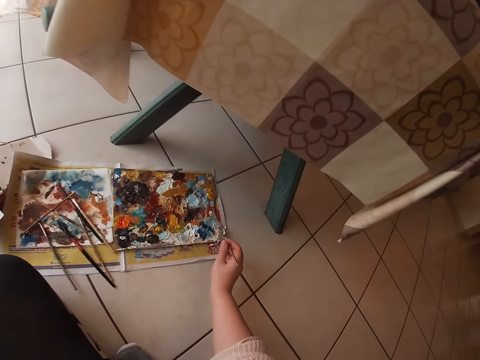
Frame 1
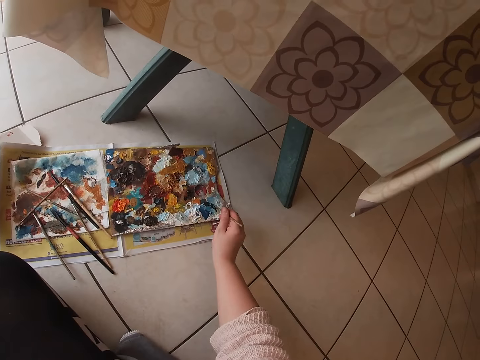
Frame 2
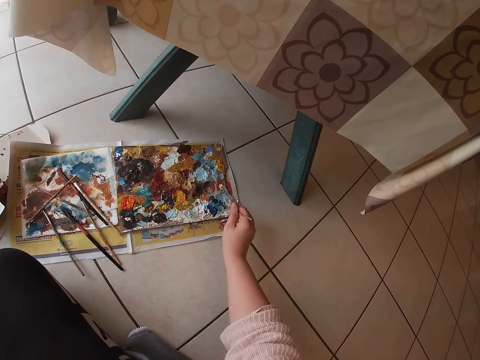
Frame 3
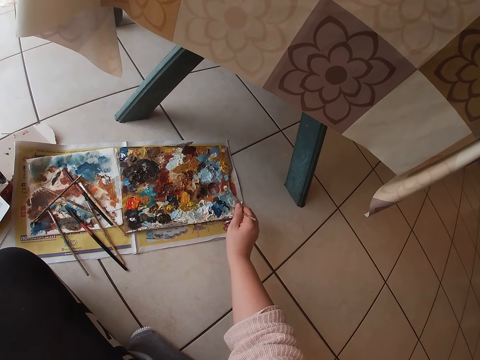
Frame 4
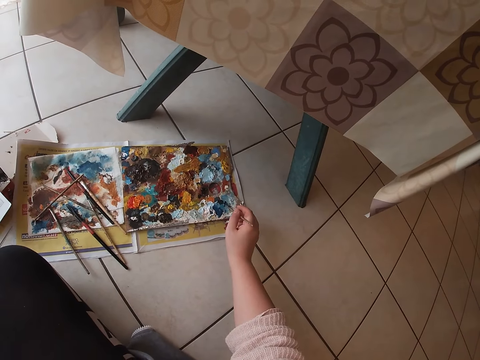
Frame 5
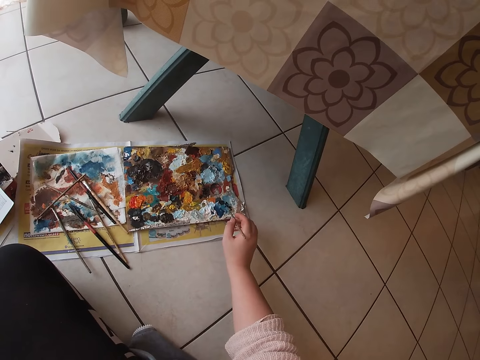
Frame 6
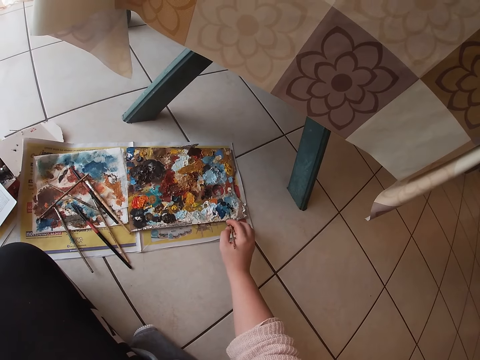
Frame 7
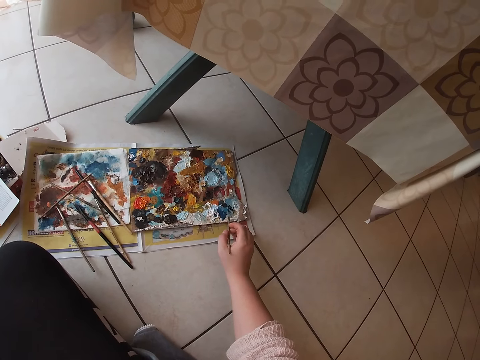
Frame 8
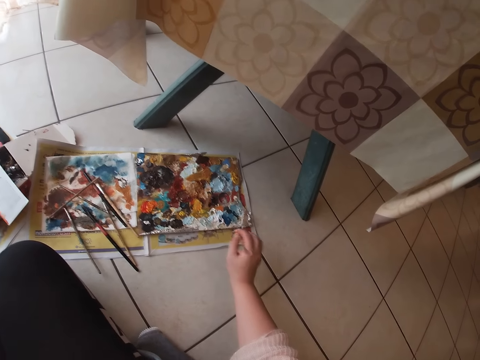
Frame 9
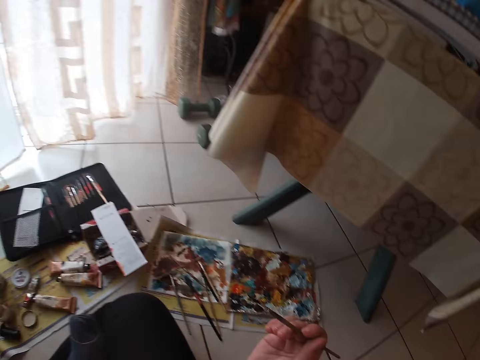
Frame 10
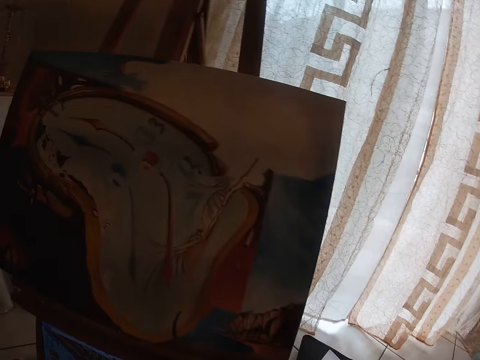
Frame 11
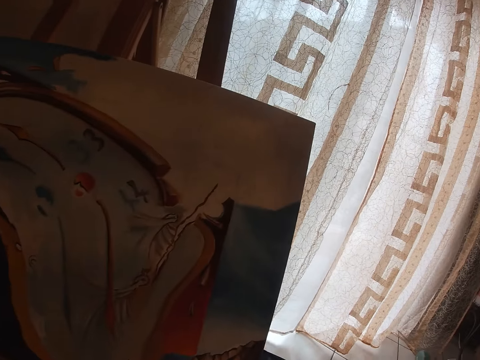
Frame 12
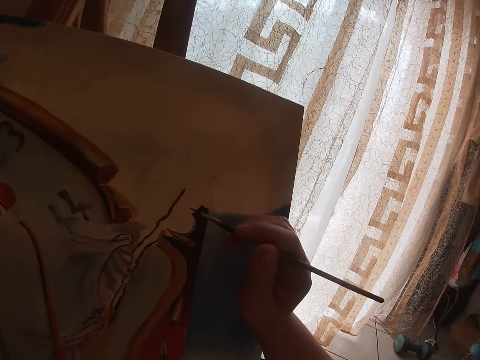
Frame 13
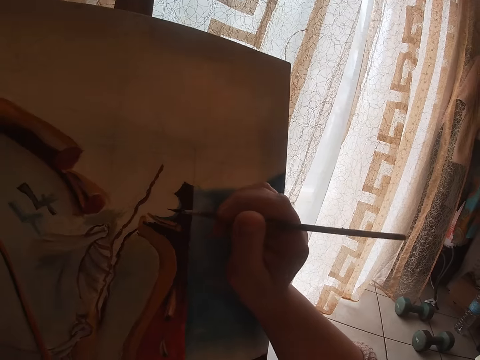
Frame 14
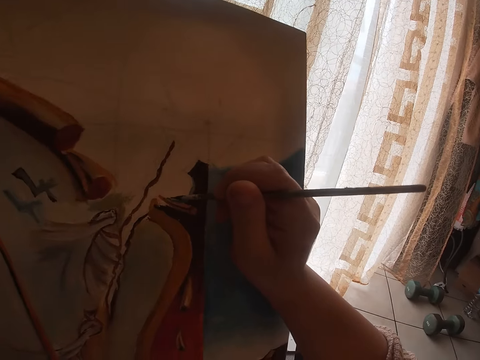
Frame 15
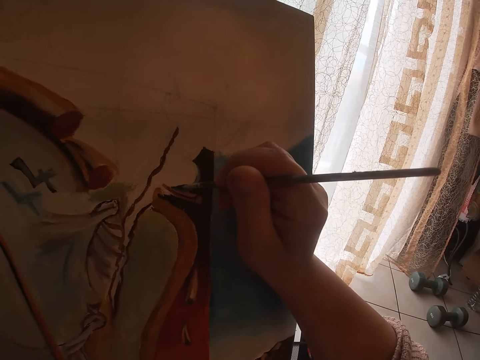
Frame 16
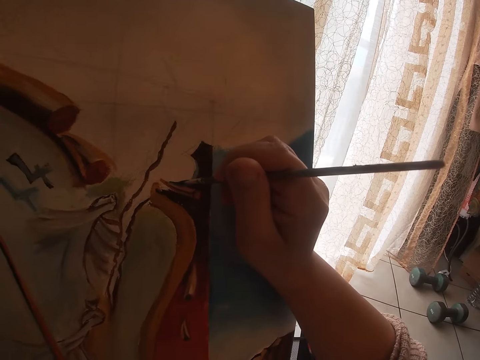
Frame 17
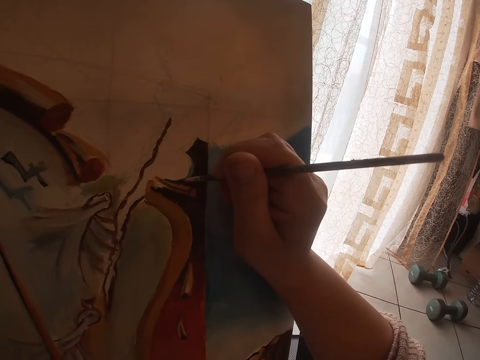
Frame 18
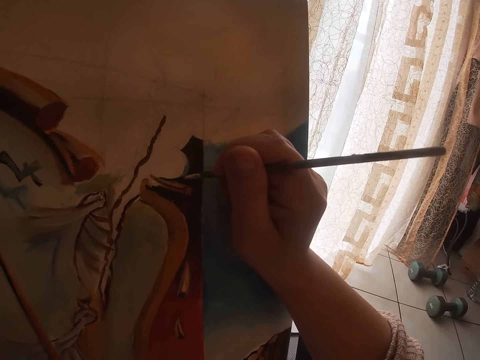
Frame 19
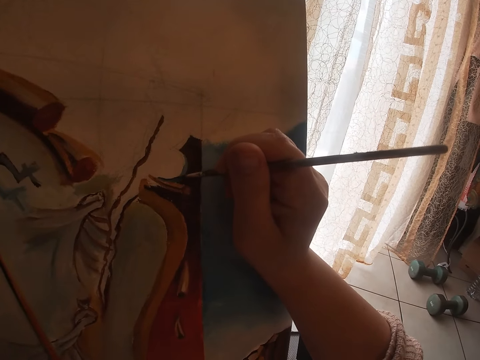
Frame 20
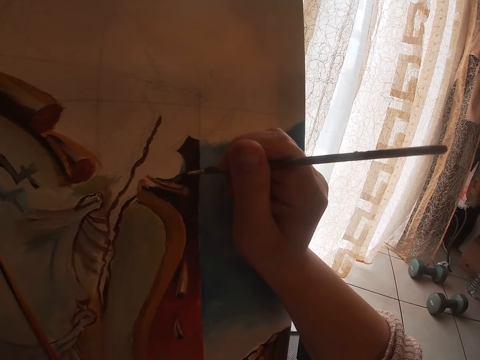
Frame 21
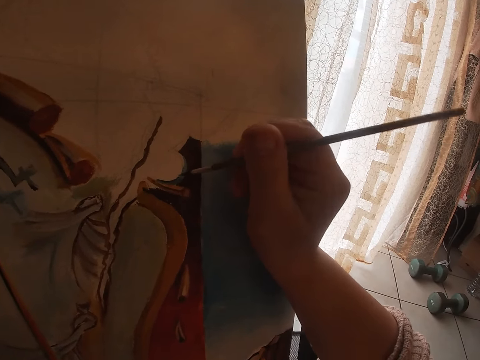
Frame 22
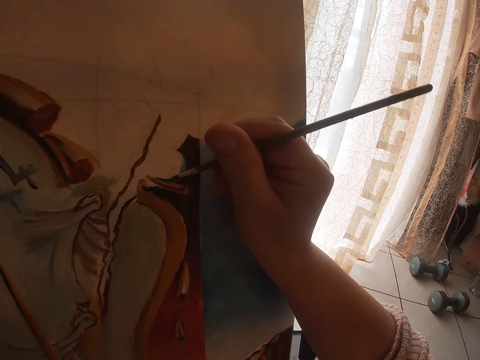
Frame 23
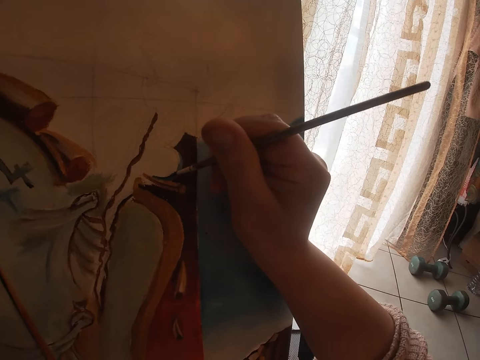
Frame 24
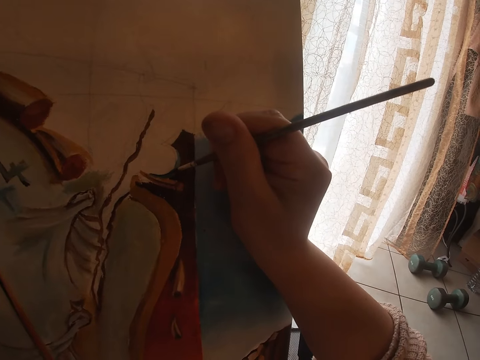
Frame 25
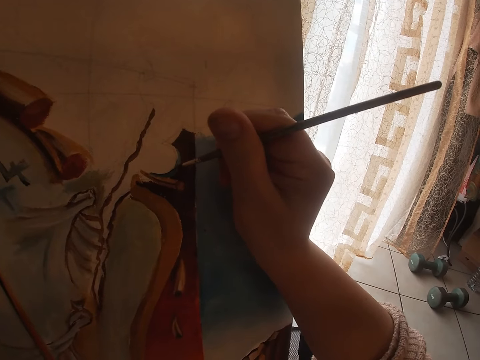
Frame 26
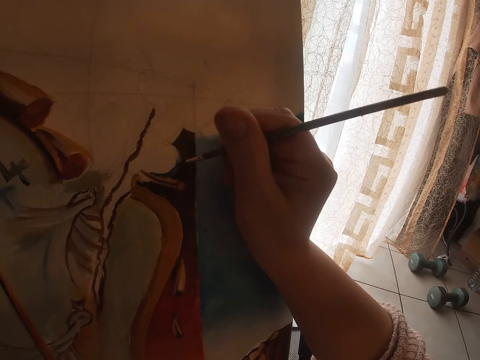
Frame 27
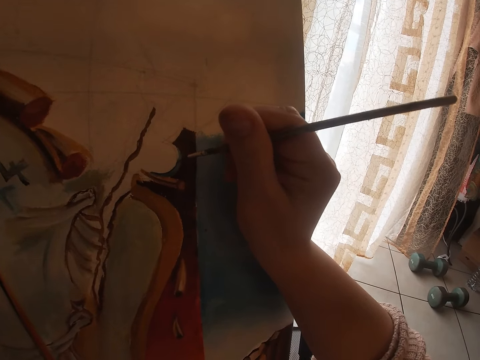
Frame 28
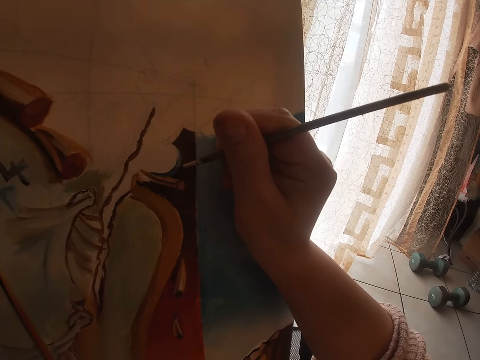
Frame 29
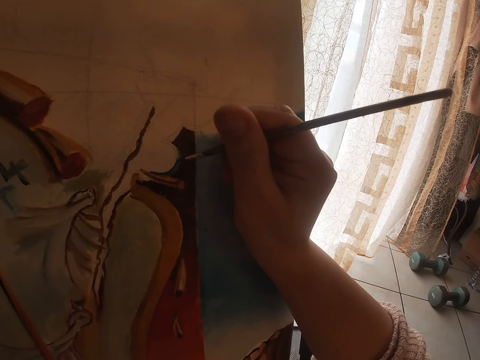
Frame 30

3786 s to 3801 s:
The camera wearer dabs the second paint brush into the palette. He paints with the second brush in his right hand.

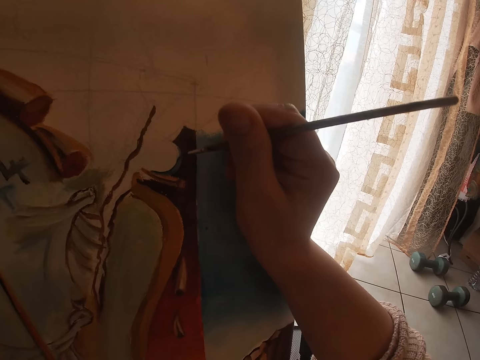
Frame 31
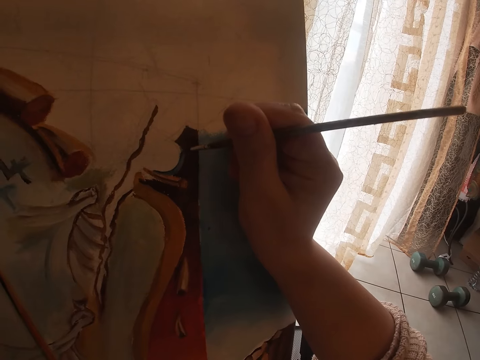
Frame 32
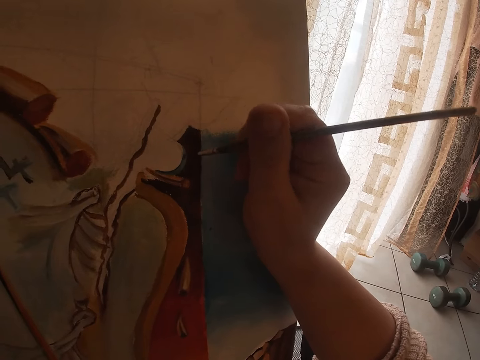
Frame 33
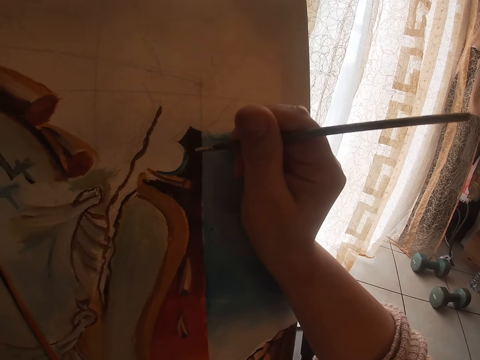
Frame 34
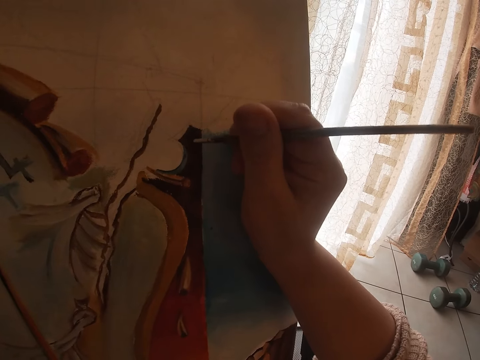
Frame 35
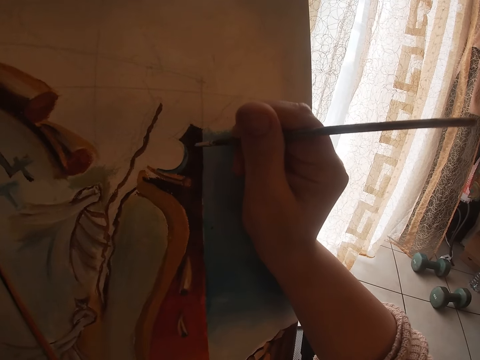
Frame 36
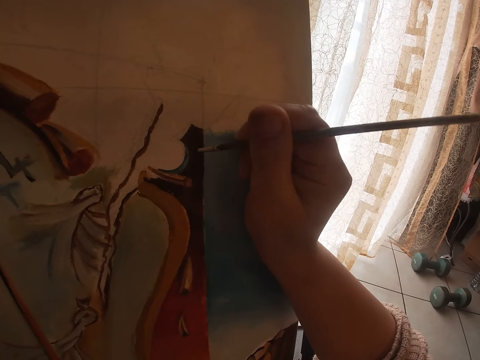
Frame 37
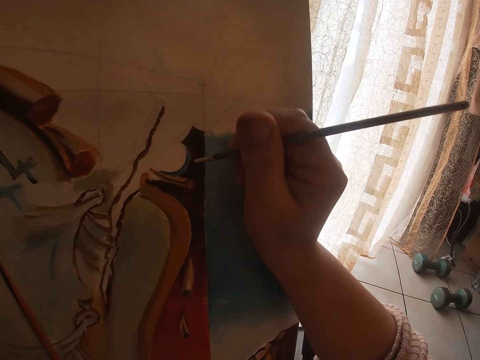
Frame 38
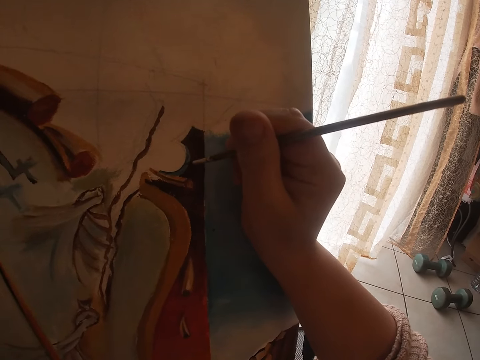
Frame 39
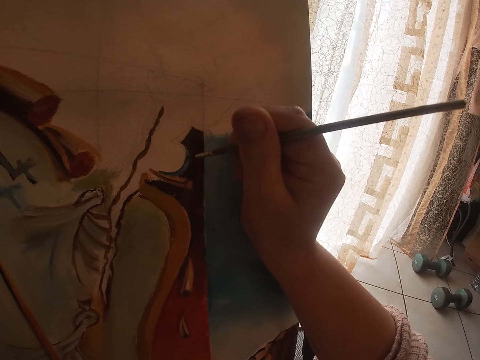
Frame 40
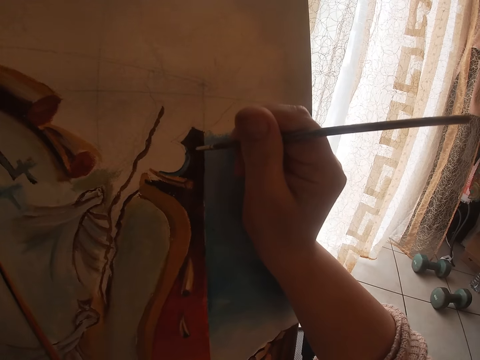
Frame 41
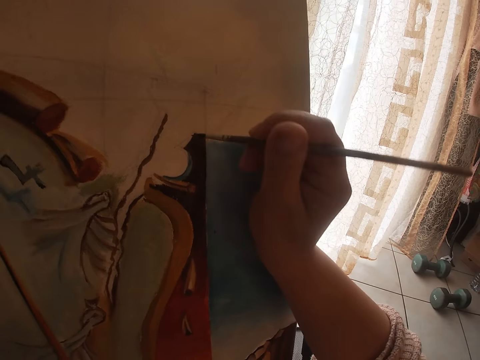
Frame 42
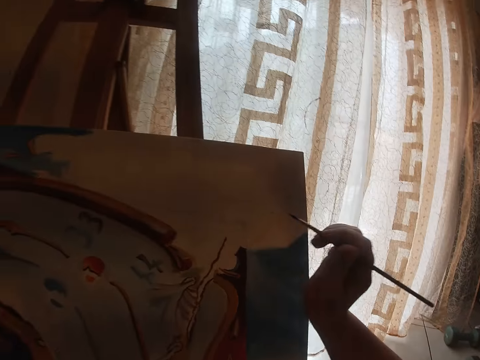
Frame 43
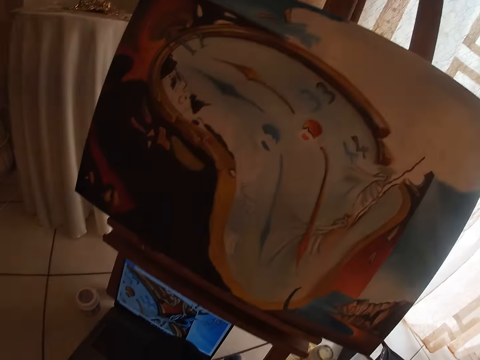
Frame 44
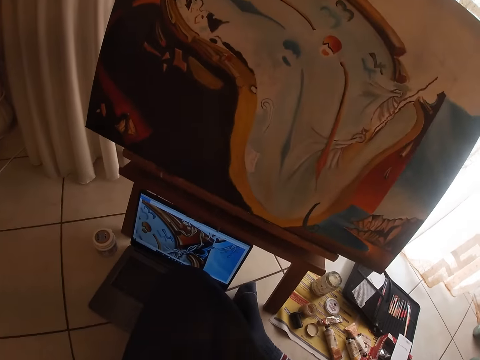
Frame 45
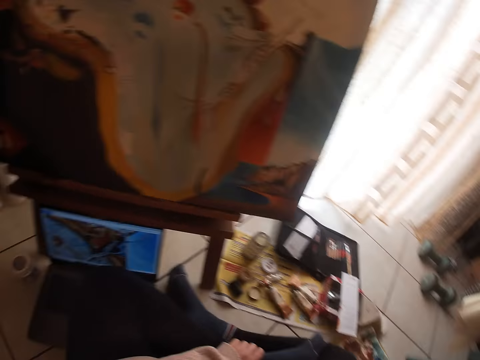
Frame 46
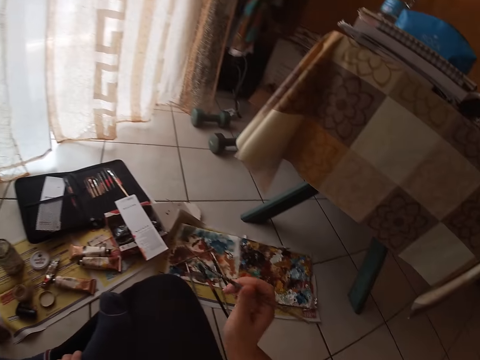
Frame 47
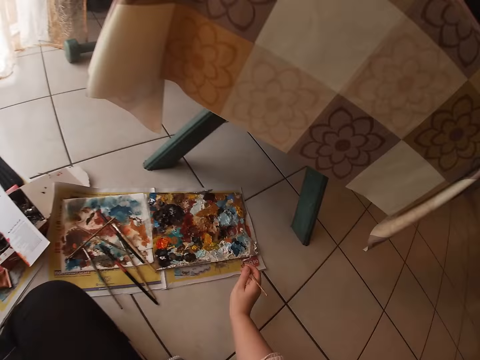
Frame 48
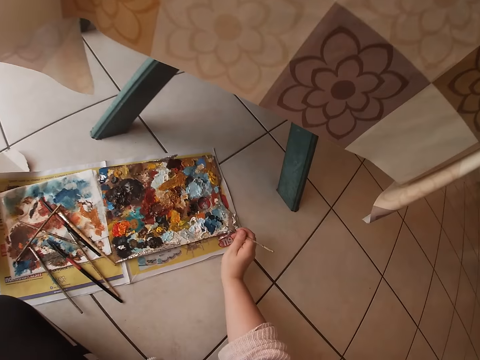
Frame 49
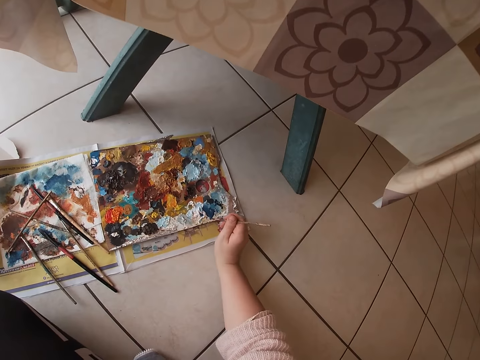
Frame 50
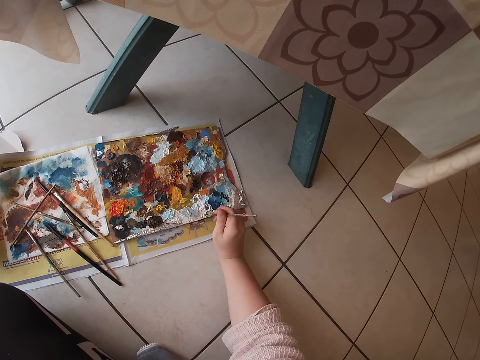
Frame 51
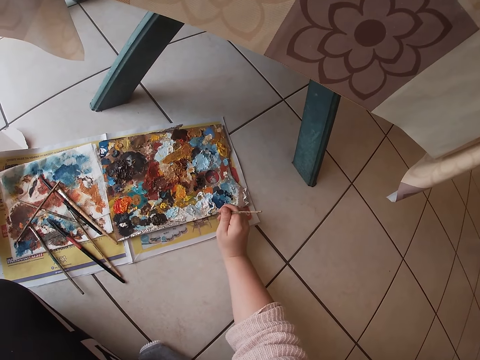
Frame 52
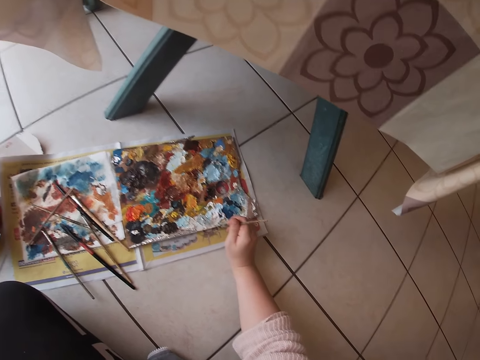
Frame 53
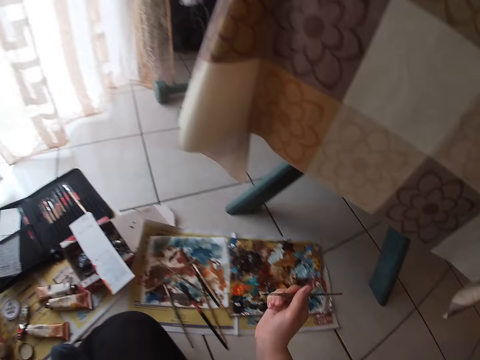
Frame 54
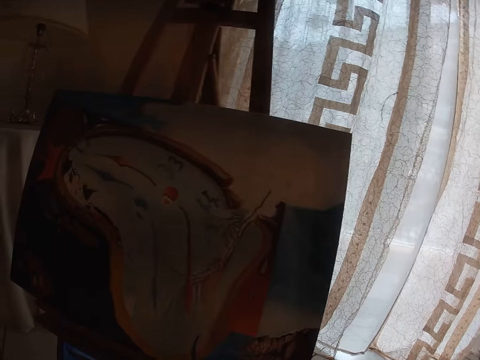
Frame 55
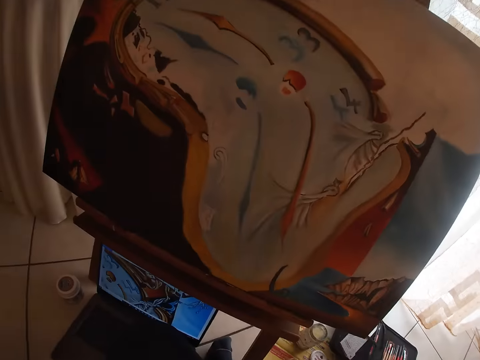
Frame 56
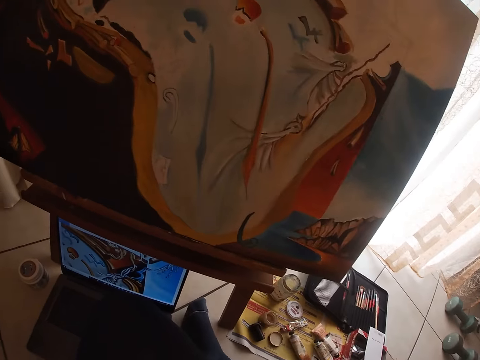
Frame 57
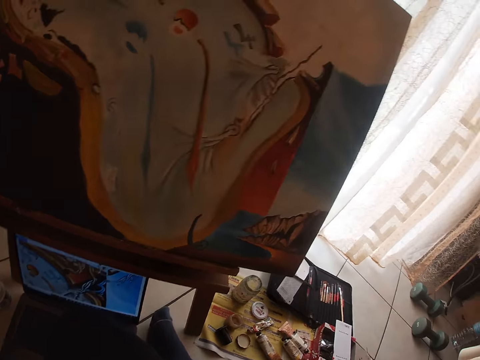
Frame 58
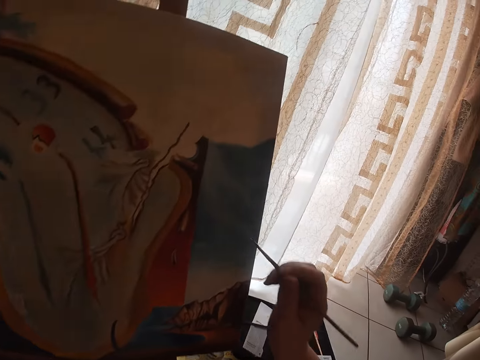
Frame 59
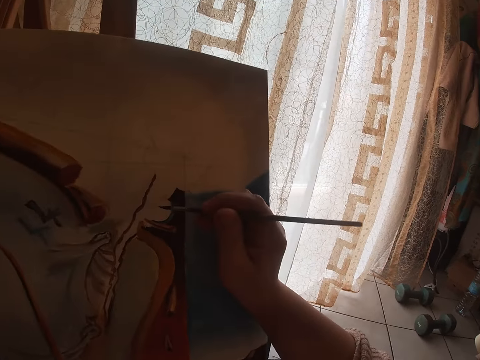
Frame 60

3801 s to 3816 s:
The camera wearer removes his right hand from the painting. He looks toward the computer on the floor. He touches the paint on the palette with the brush. He looks toward the computer on the floor.
